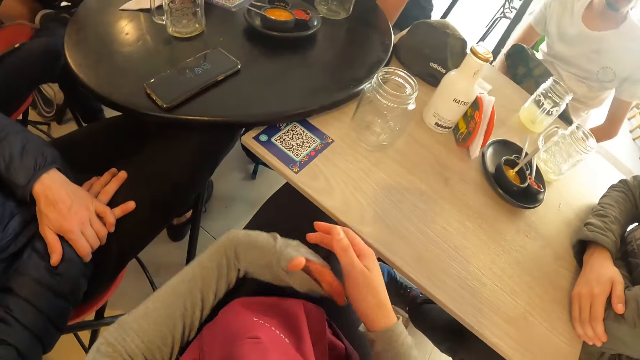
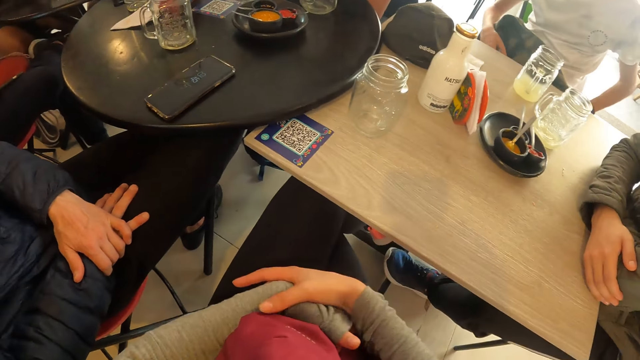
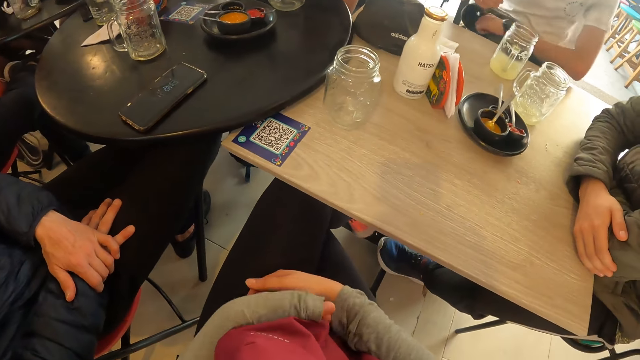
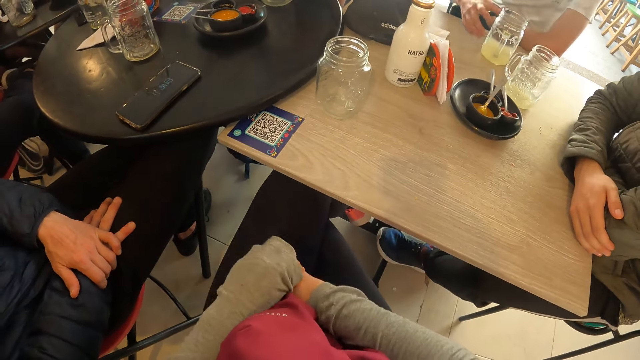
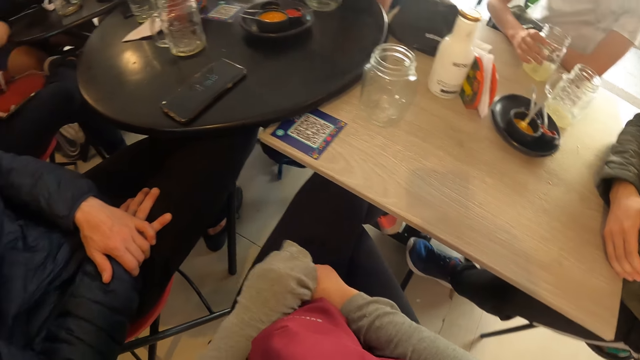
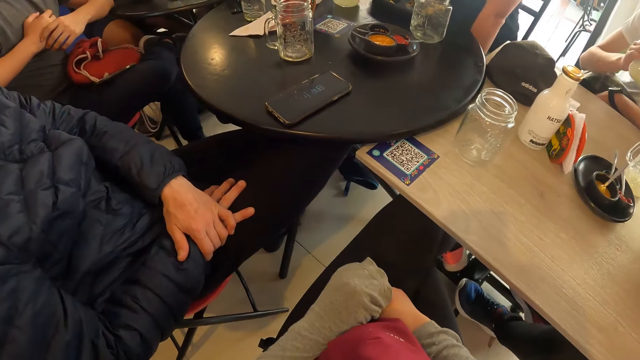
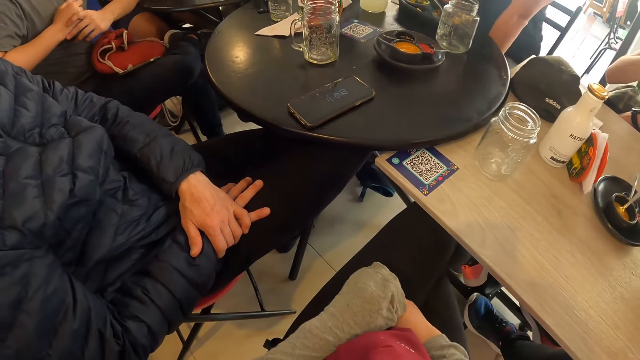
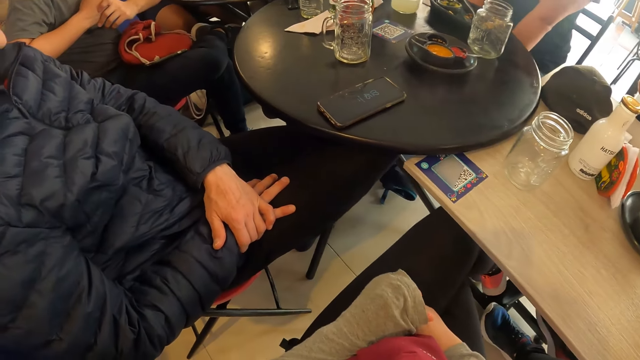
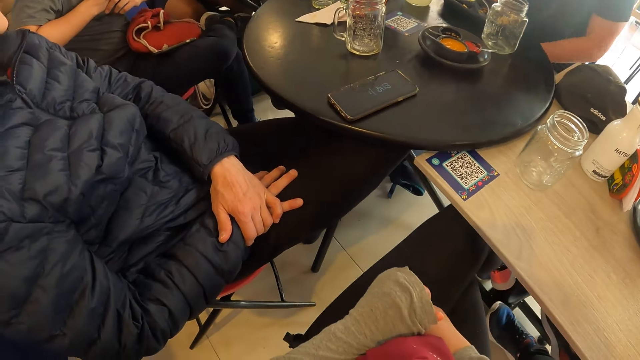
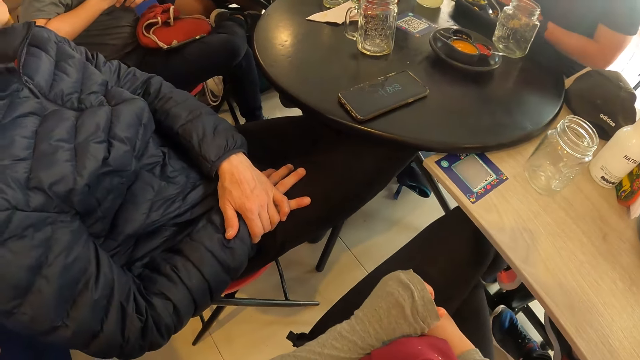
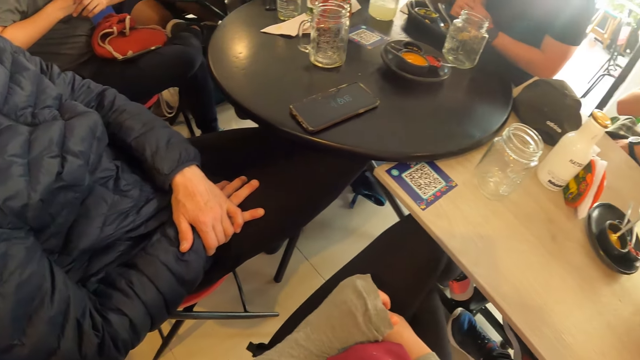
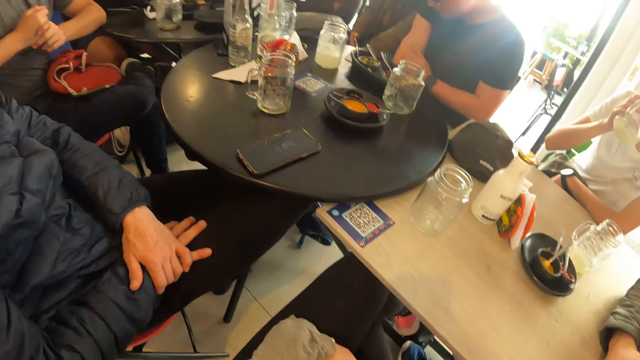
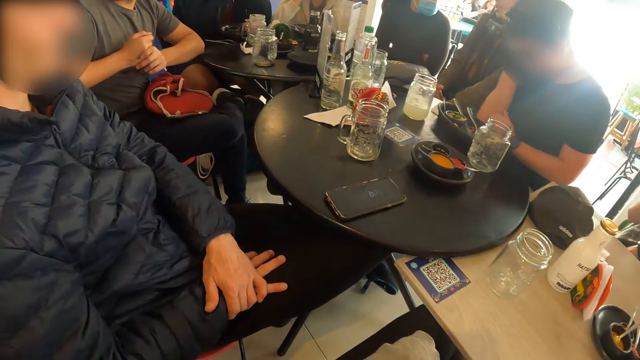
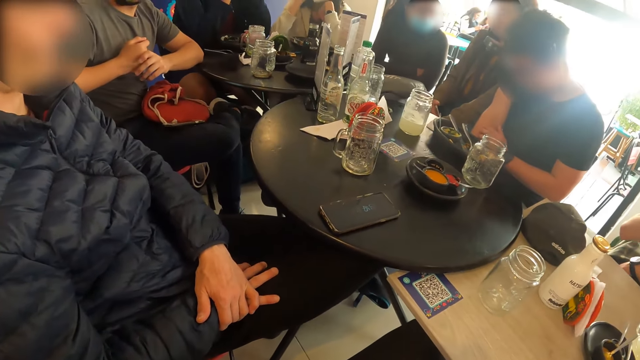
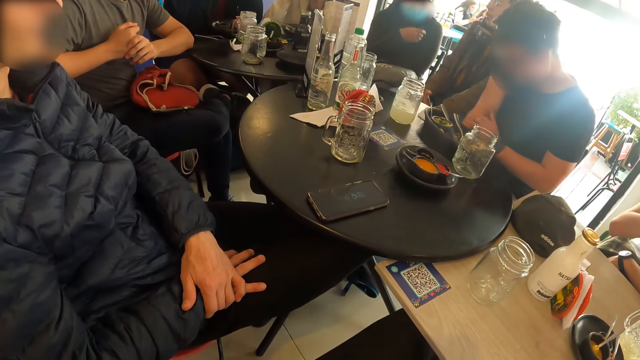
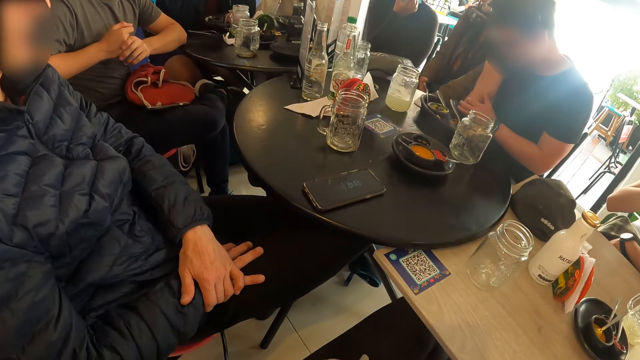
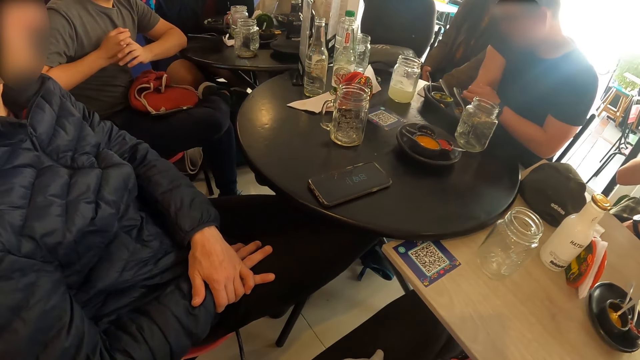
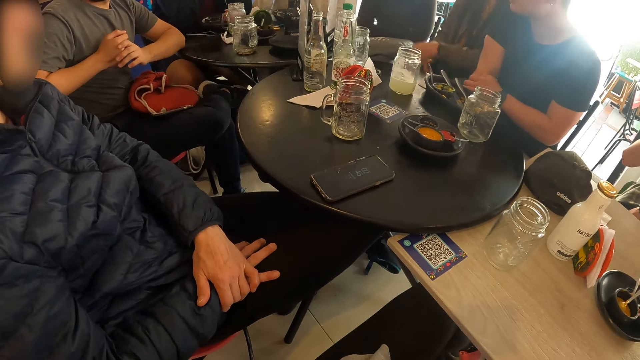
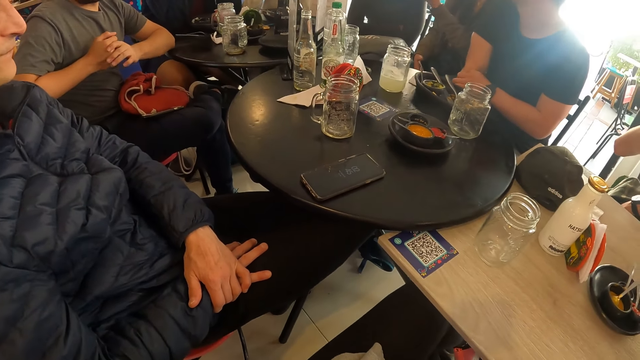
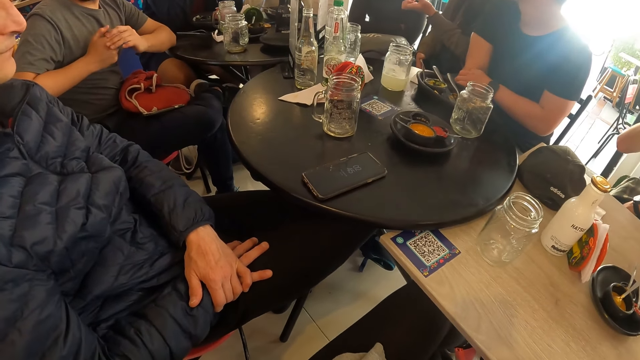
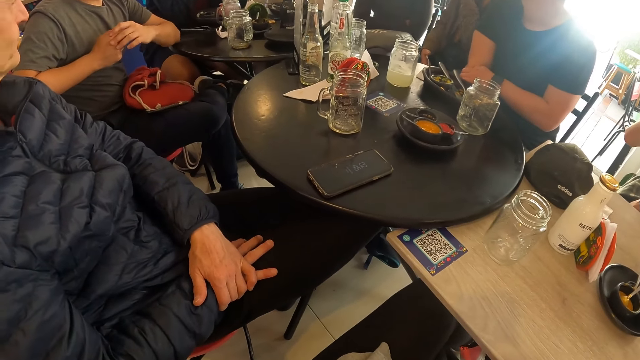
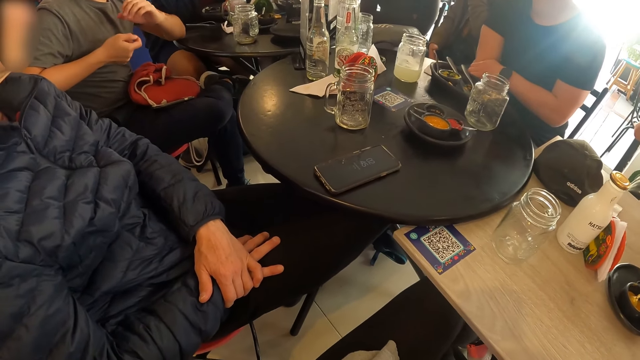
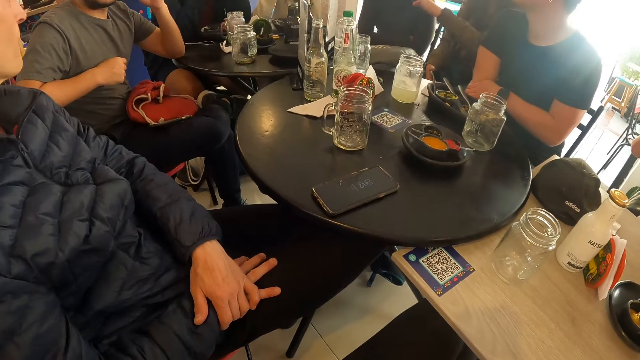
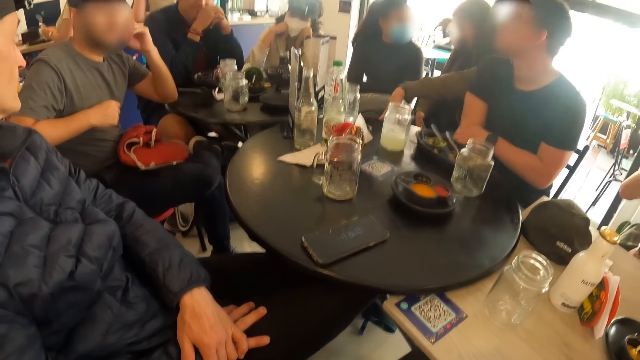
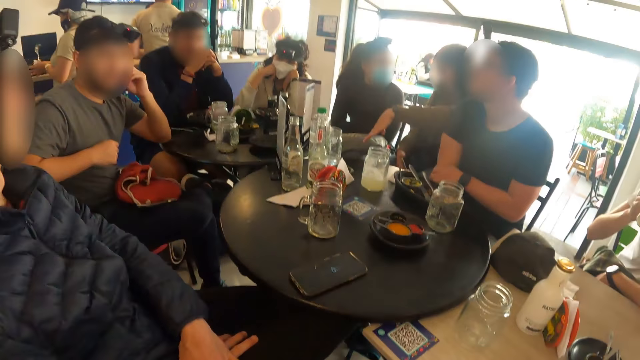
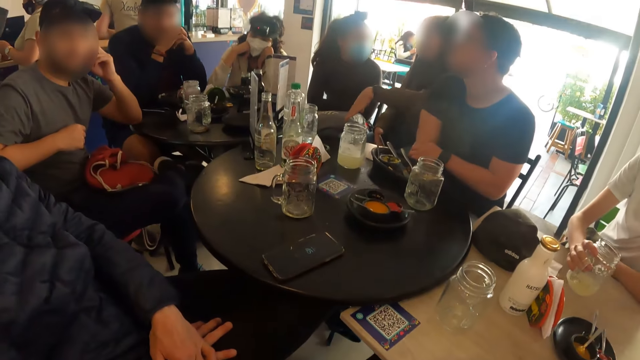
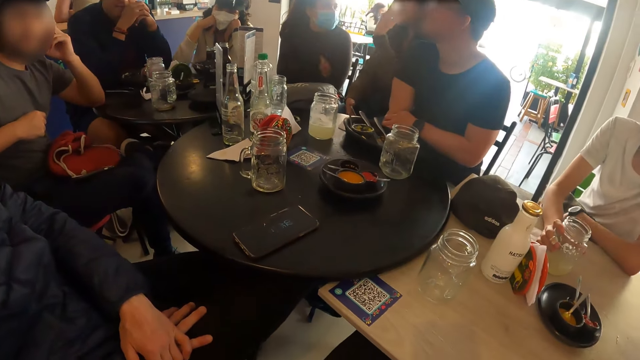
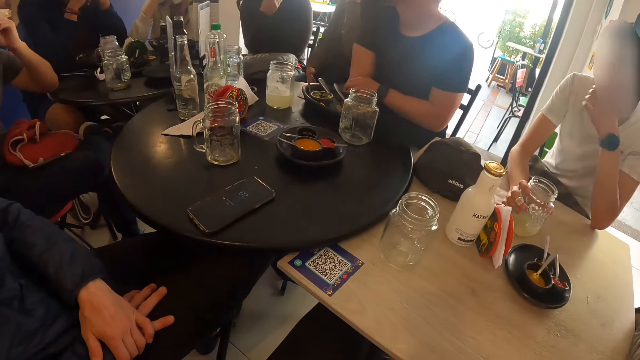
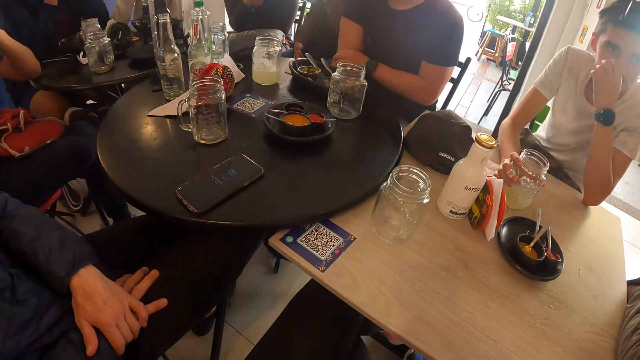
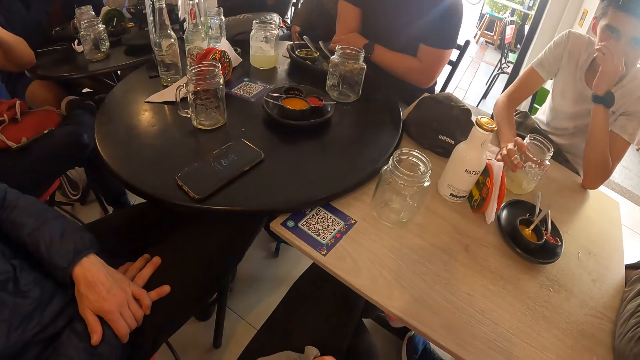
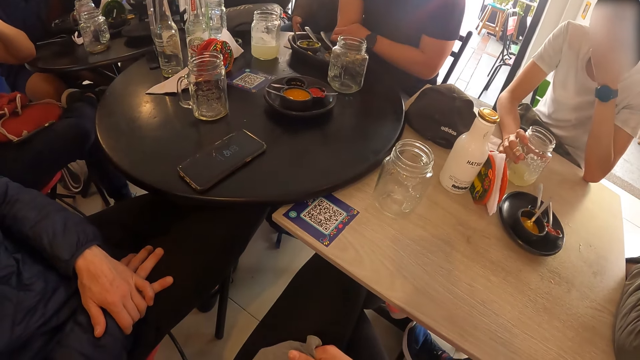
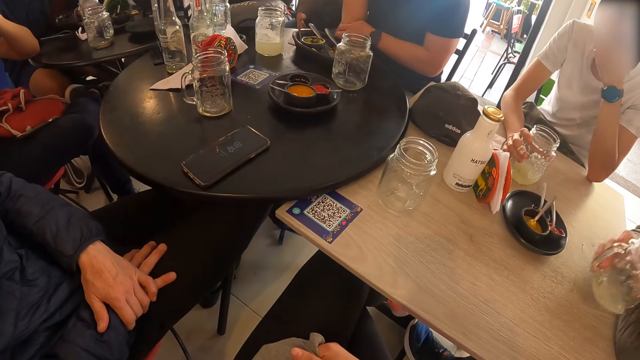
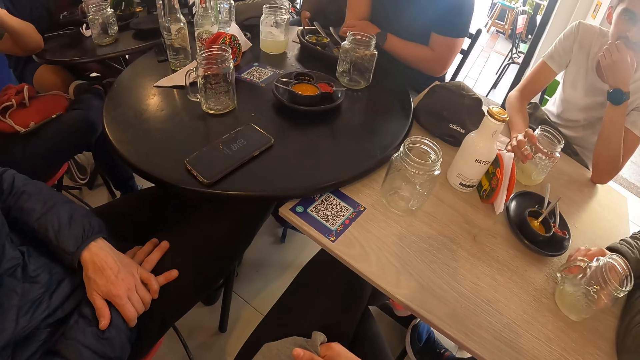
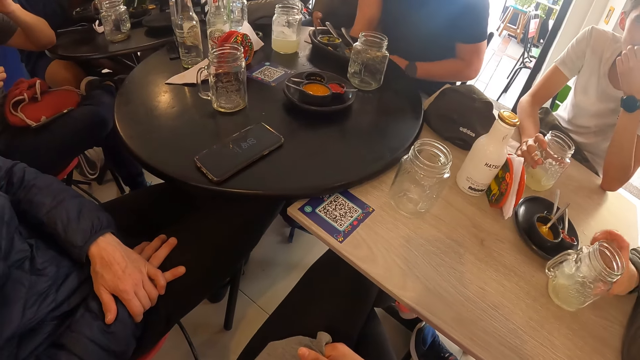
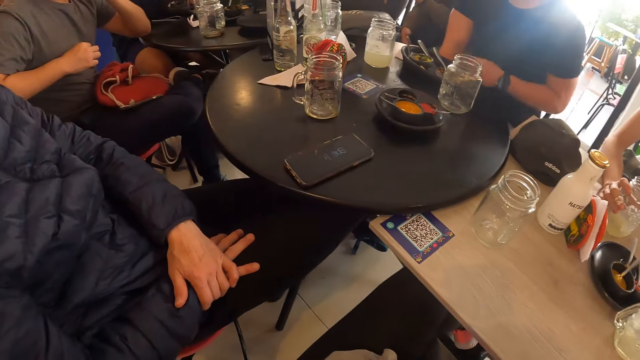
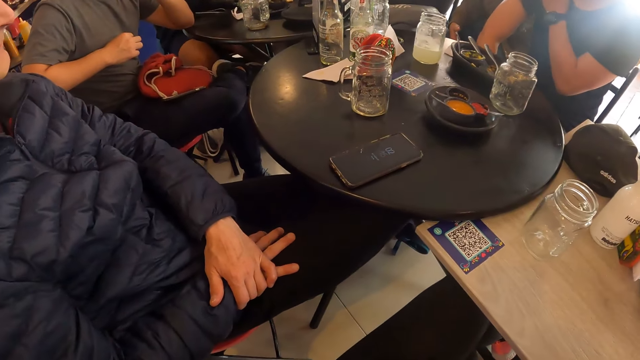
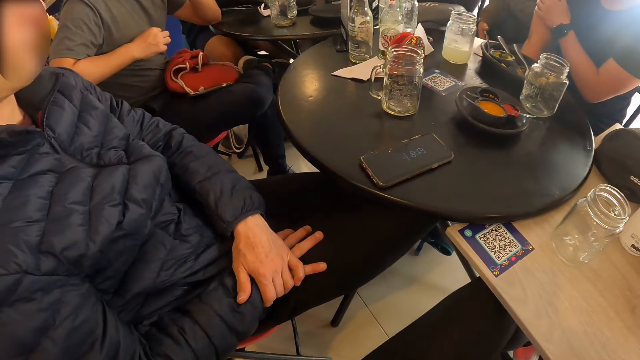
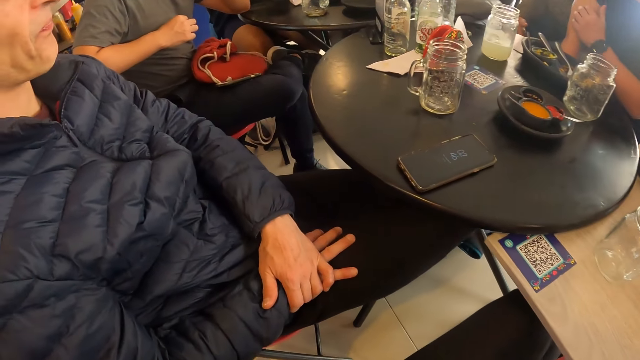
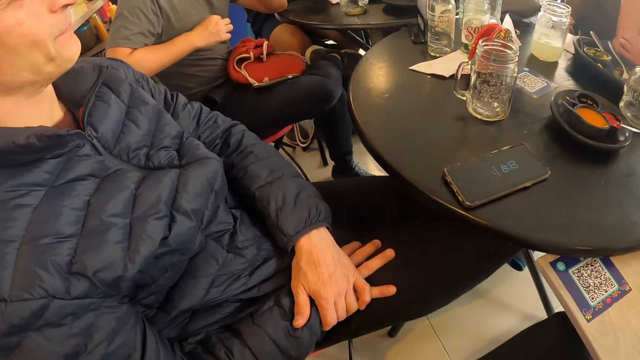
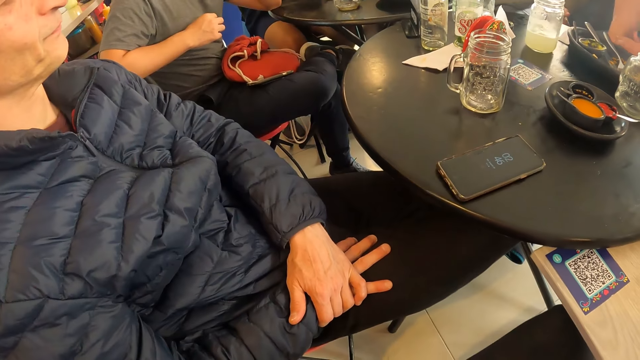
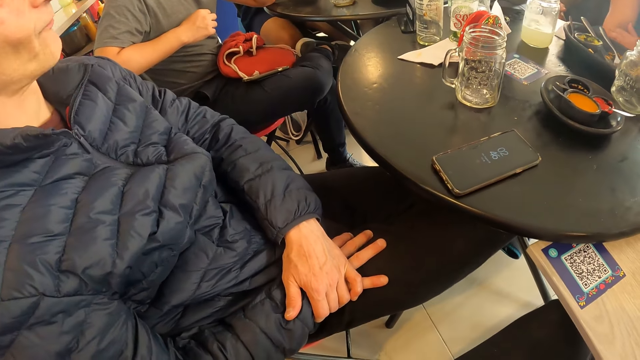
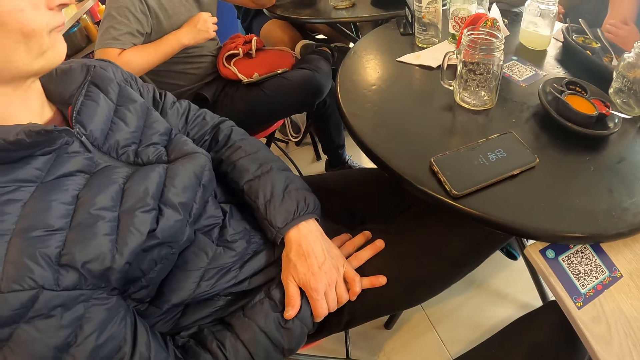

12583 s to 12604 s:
The man picks up a glass from the table with his right hand, drinks from the glass in his right hand, and drops the glass in his right hand on the table. Another man drops a glass in his right hand on the table.
